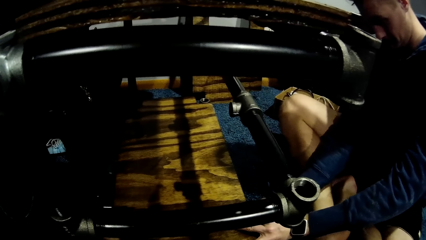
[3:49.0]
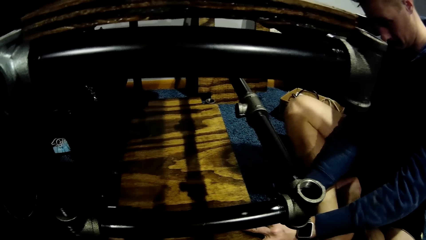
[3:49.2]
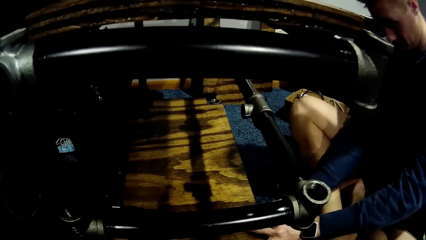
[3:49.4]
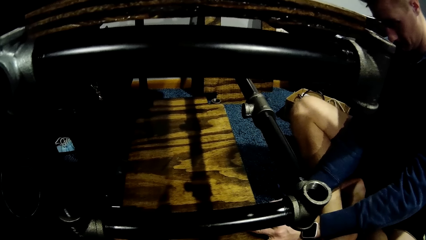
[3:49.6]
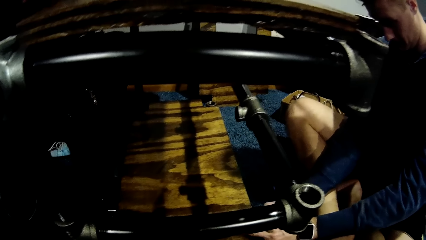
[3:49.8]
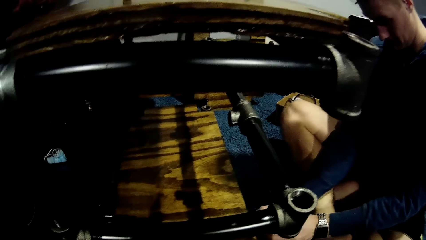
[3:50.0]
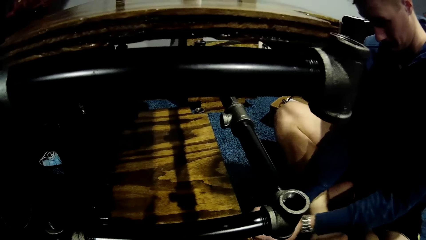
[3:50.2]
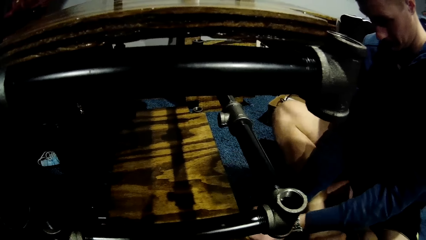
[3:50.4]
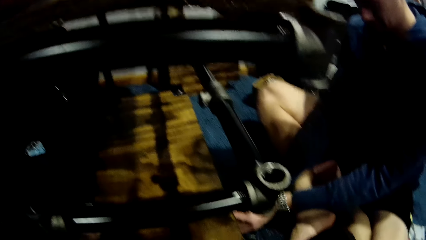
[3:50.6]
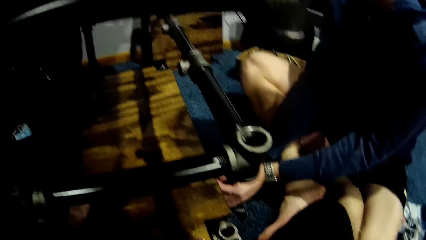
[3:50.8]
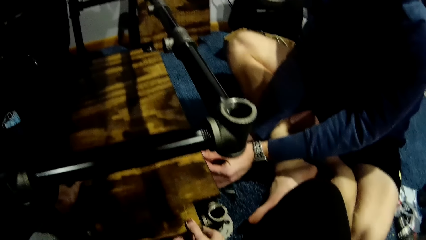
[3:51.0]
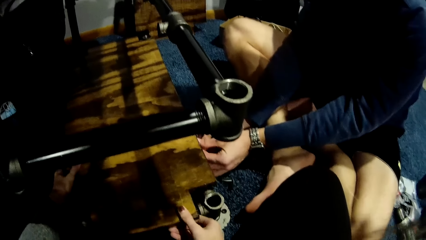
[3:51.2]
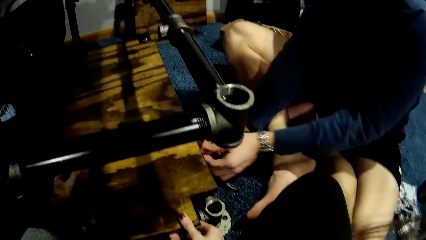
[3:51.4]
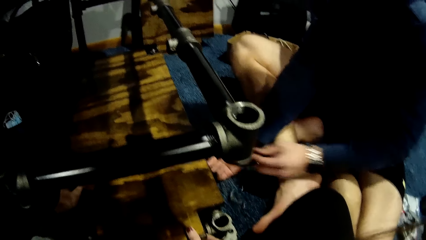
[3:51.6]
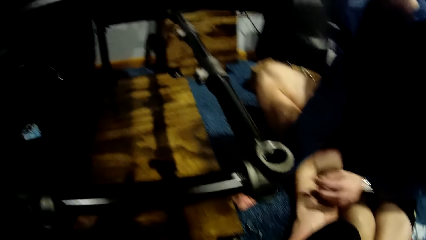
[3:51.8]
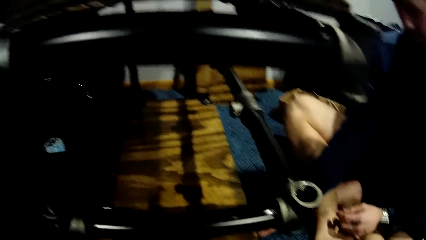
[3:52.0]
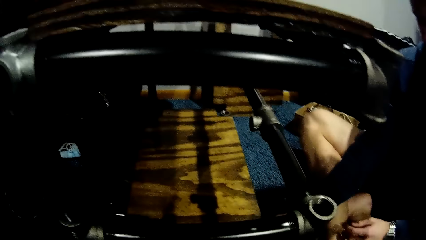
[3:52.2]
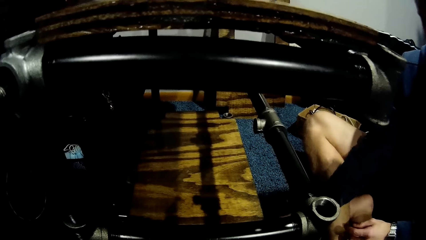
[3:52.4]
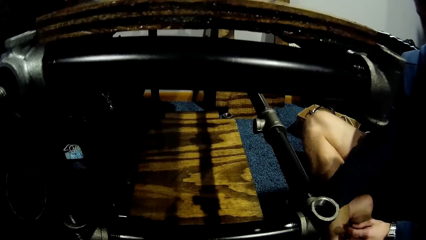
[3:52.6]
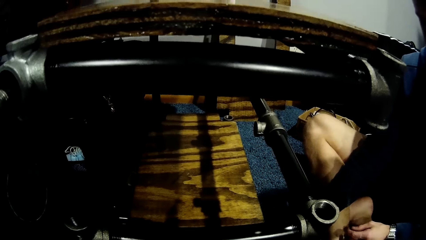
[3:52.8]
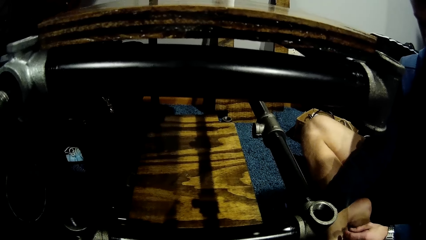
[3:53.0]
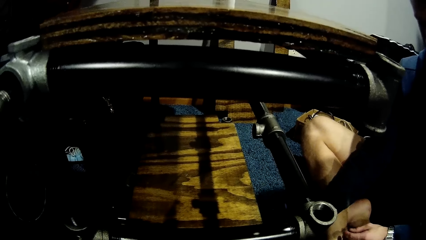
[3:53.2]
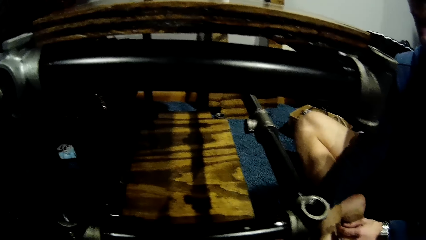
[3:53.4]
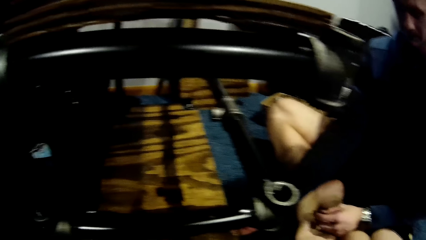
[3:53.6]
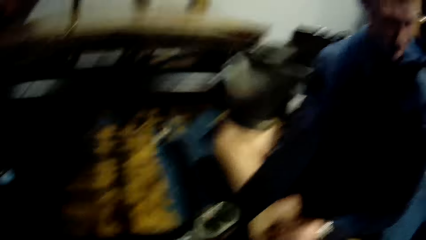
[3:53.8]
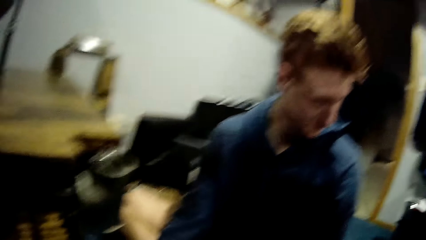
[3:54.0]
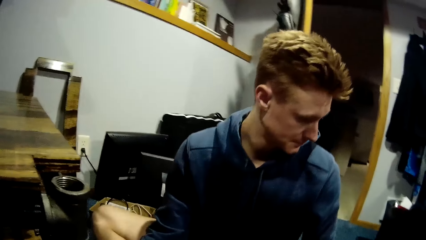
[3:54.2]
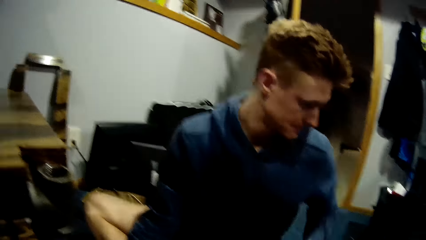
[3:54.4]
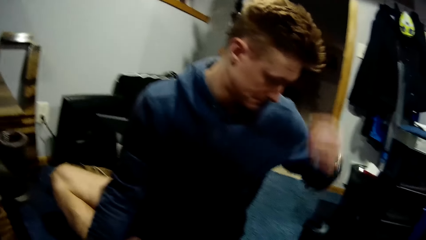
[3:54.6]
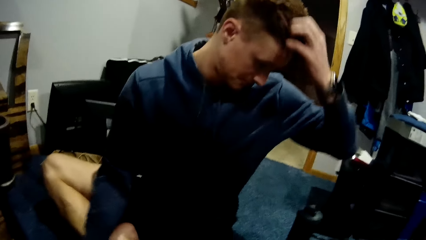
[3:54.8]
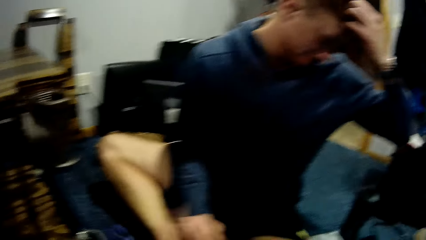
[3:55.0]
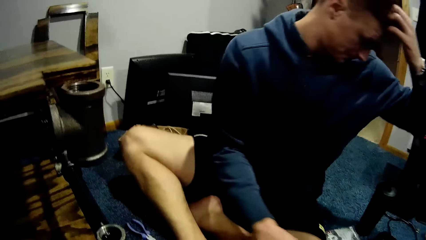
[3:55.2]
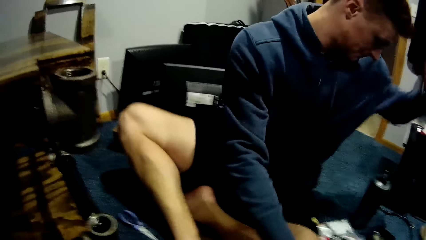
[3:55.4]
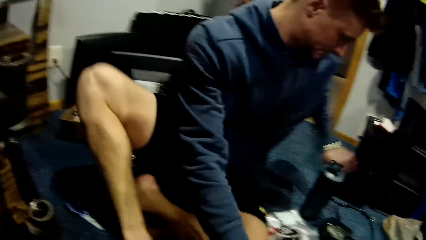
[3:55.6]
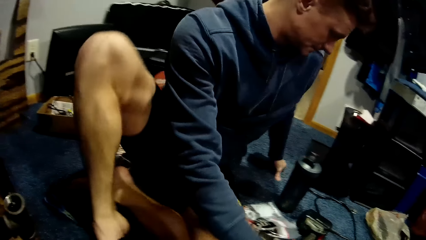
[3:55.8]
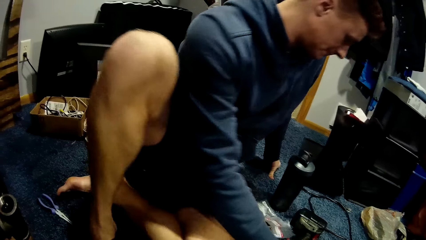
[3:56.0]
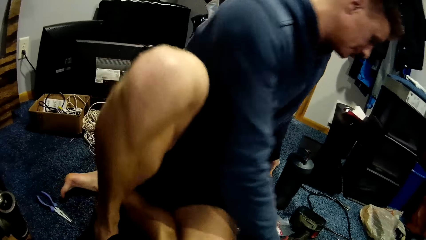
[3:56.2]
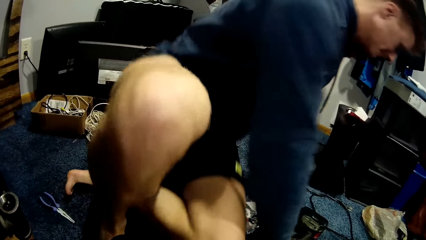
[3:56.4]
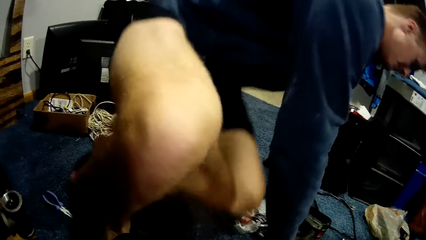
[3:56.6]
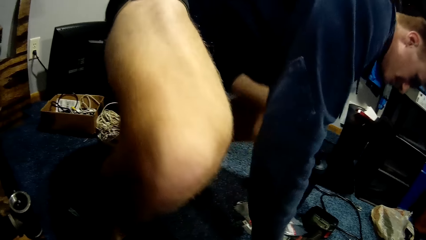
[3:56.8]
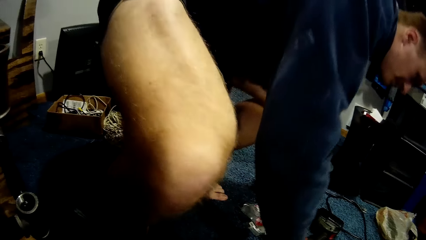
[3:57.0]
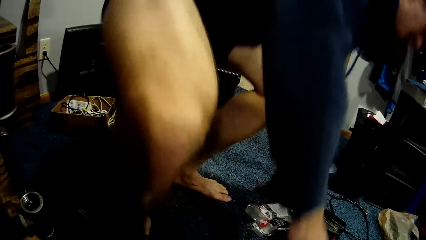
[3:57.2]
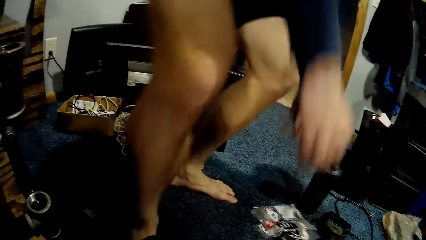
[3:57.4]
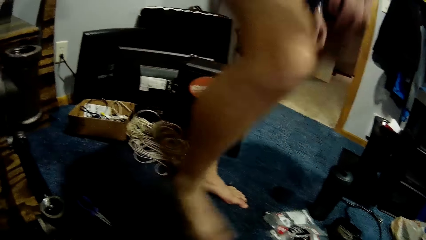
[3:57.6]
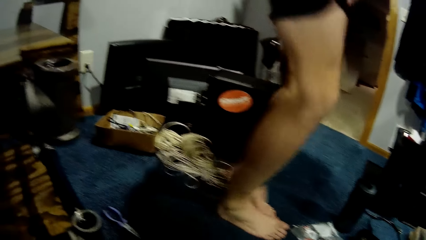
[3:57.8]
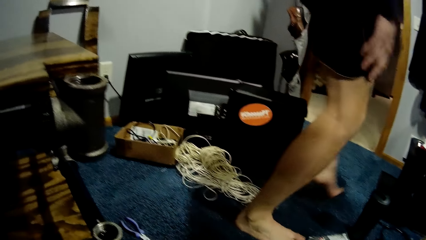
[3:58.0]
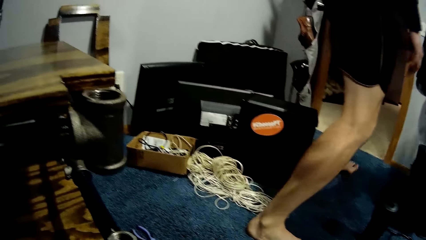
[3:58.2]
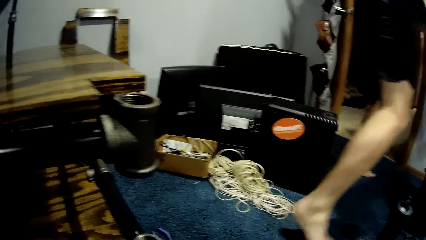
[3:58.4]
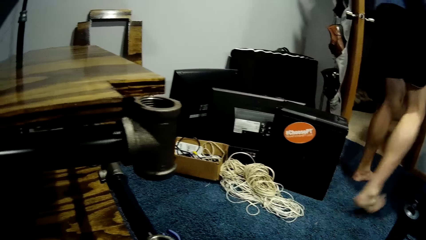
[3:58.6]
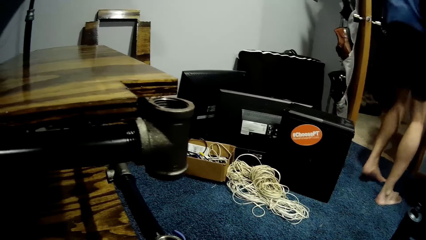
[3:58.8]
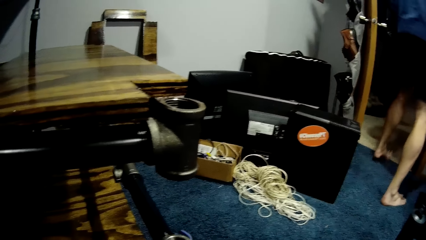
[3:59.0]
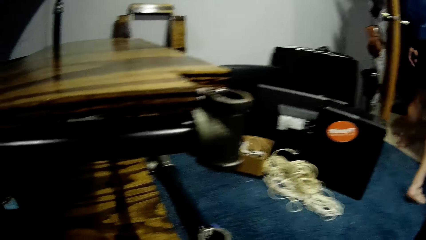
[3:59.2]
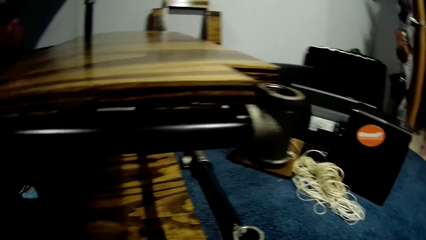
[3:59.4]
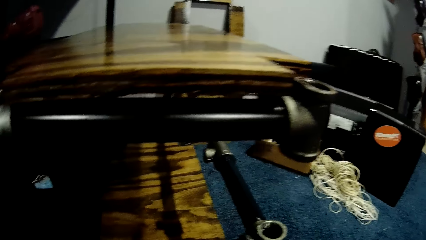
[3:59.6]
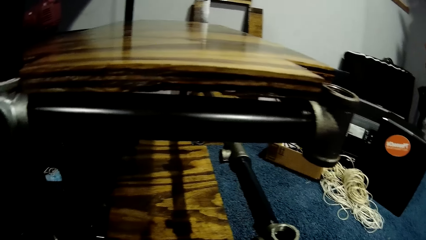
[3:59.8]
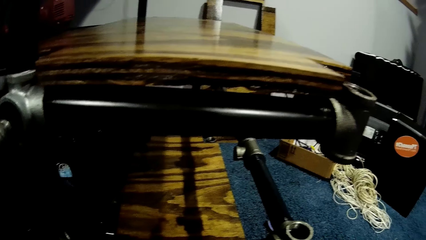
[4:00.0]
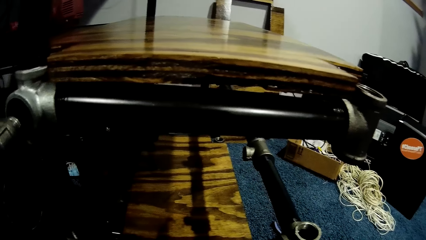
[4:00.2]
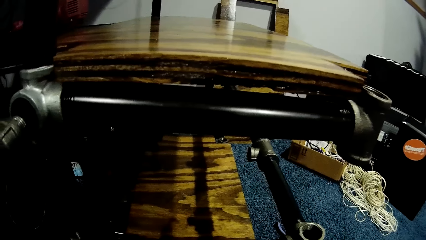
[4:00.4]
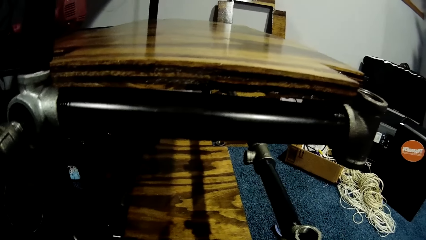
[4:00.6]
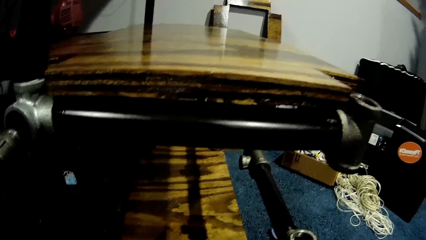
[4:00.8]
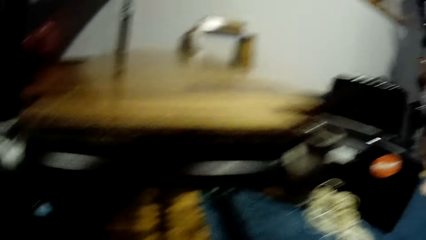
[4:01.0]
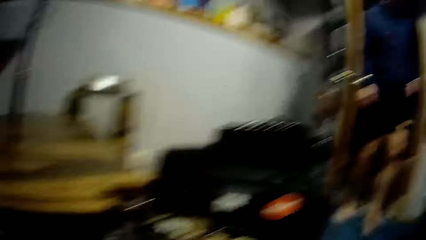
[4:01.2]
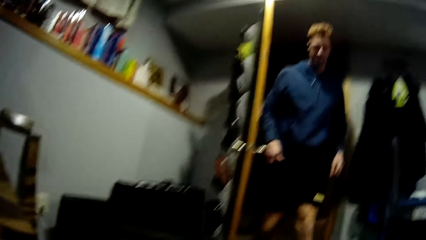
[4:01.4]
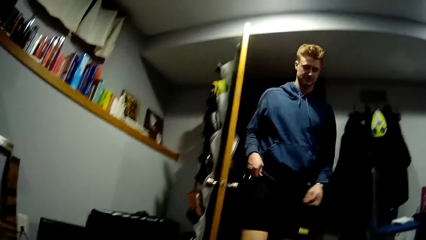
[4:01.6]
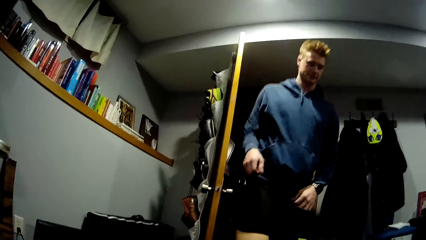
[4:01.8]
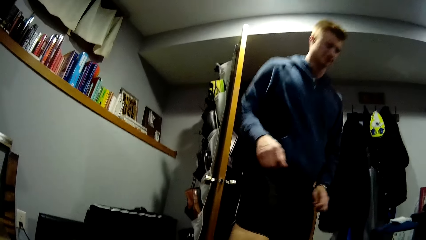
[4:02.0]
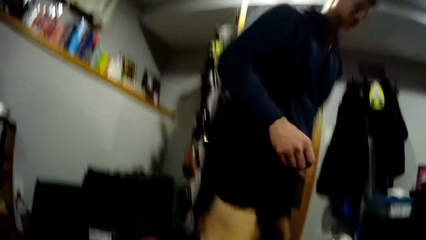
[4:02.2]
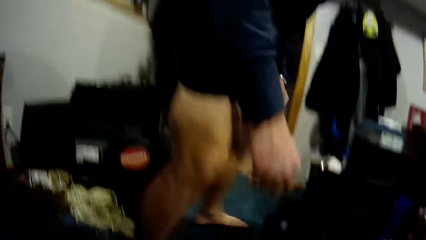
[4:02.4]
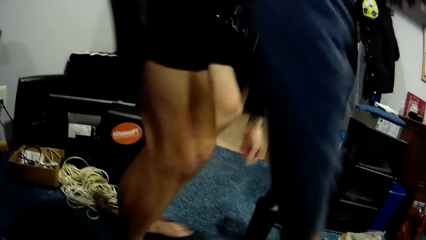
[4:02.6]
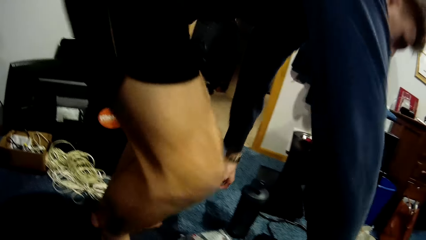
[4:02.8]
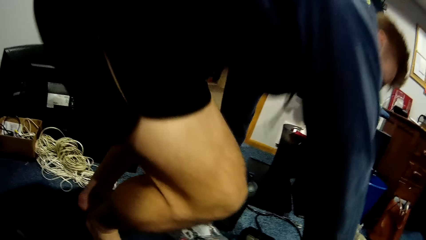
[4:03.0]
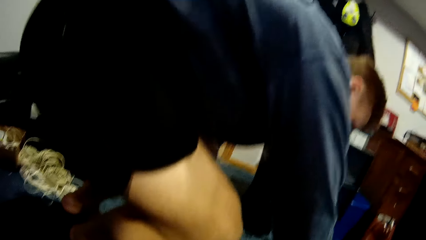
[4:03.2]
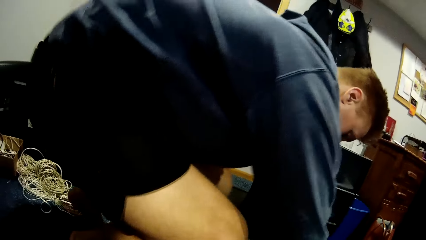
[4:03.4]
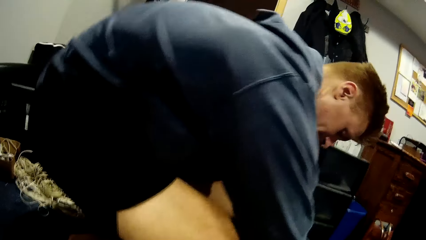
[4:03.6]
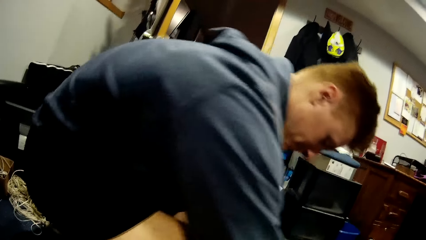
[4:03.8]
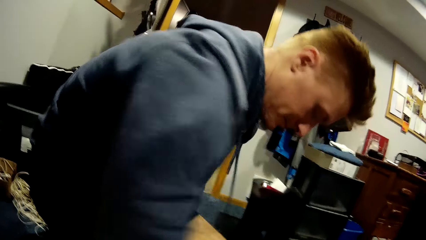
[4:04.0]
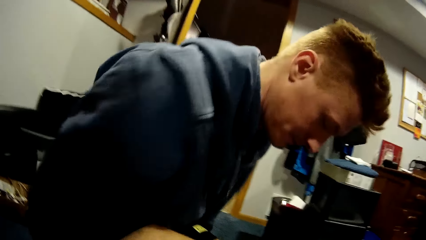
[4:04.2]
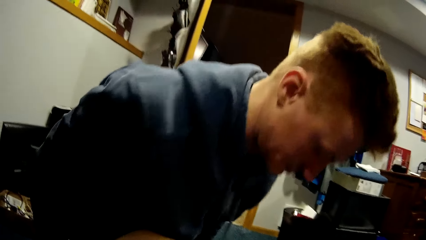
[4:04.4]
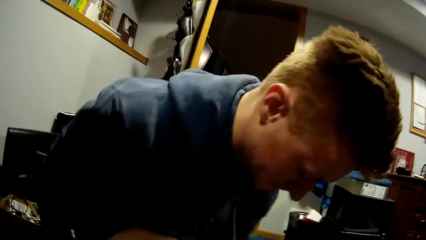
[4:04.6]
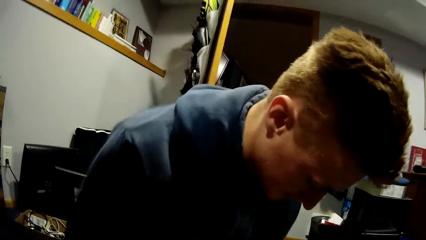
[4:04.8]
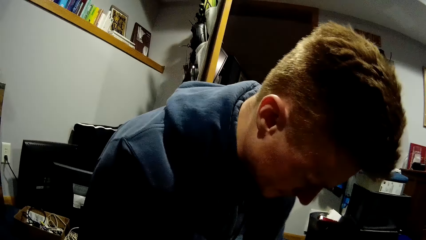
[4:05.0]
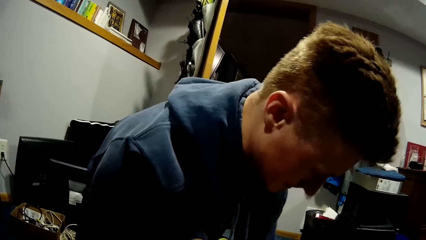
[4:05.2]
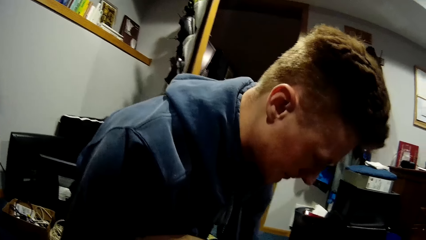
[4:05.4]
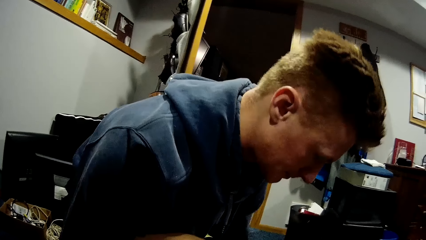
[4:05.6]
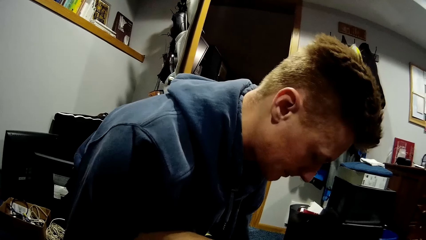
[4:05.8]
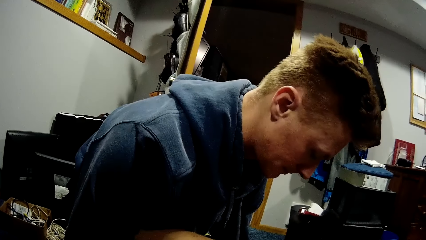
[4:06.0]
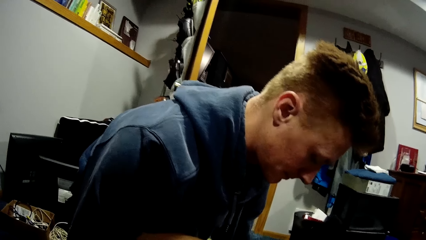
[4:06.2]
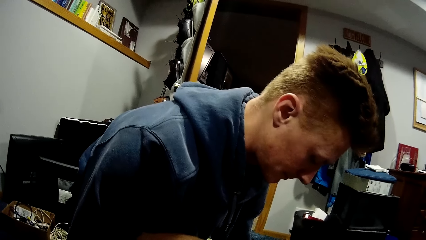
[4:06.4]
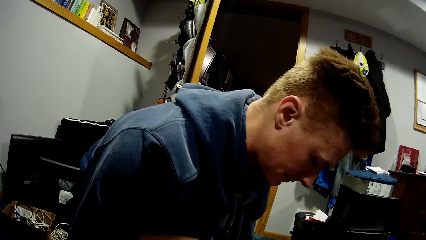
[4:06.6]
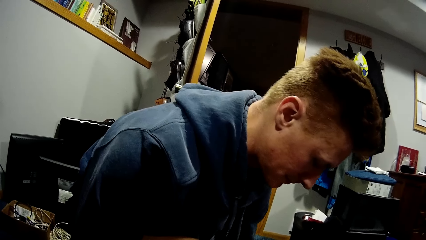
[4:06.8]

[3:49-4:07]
A man itches his hair. He stands up. He walks out of a workshop. He walks into the workshop. The camera wearer interacts with the man. The man squats.
